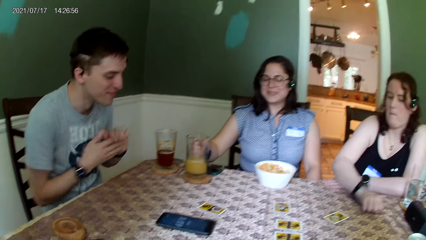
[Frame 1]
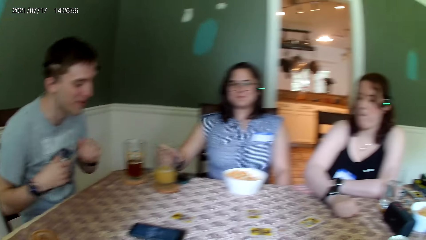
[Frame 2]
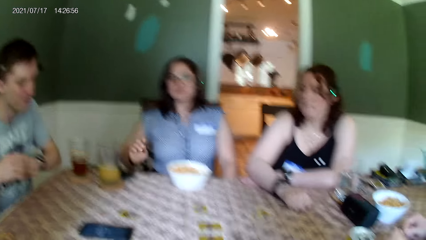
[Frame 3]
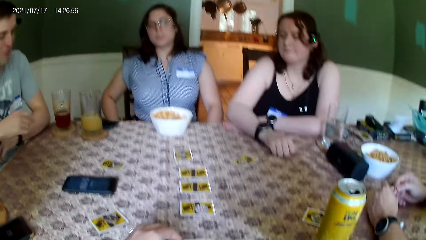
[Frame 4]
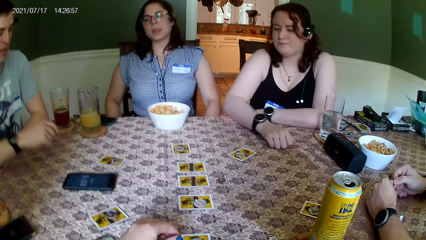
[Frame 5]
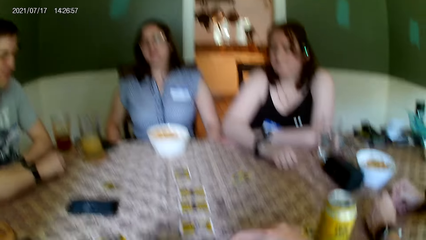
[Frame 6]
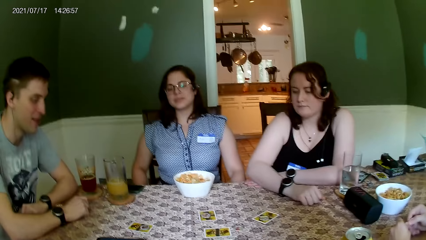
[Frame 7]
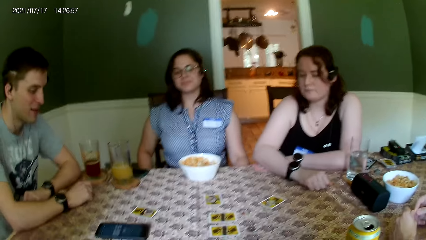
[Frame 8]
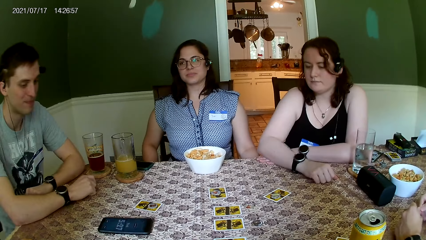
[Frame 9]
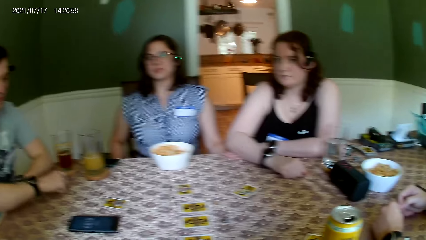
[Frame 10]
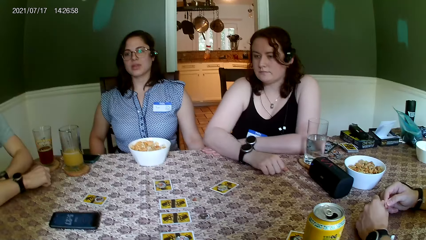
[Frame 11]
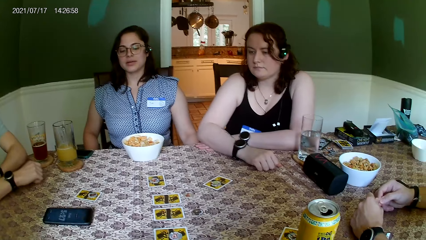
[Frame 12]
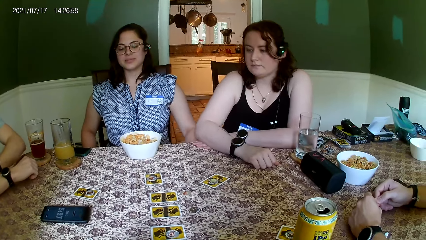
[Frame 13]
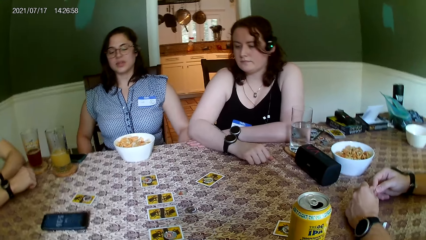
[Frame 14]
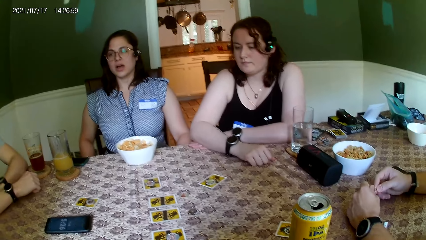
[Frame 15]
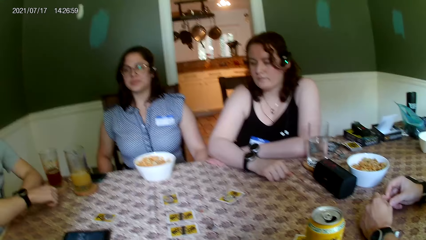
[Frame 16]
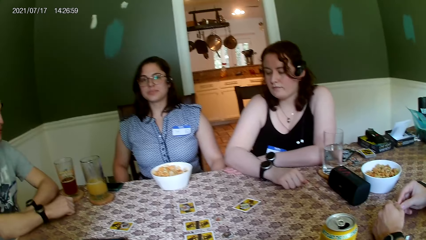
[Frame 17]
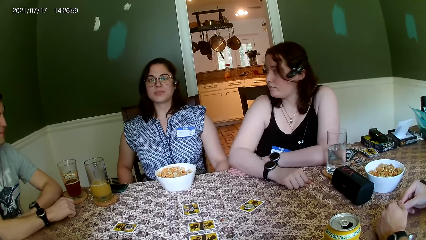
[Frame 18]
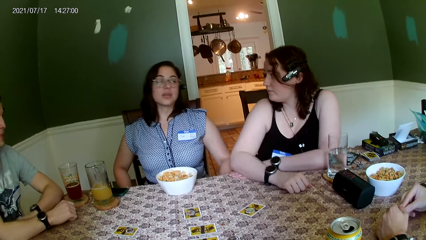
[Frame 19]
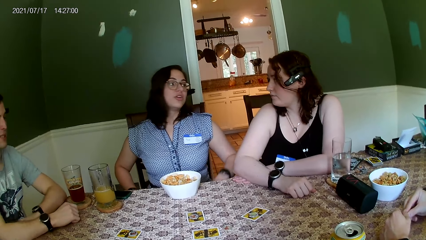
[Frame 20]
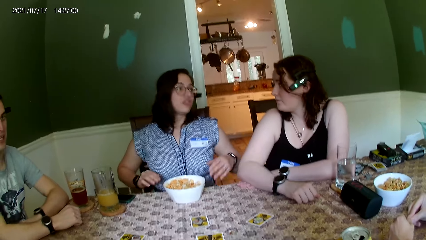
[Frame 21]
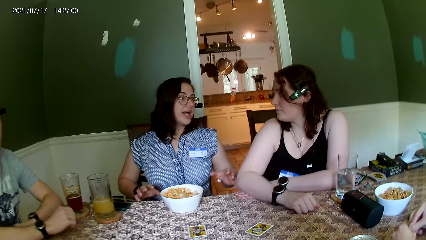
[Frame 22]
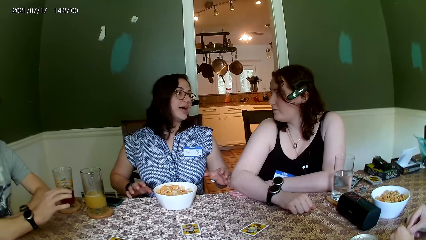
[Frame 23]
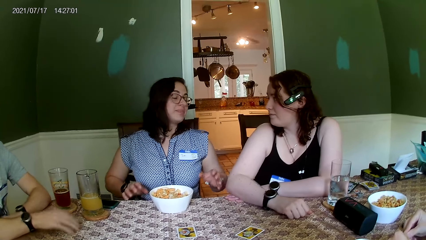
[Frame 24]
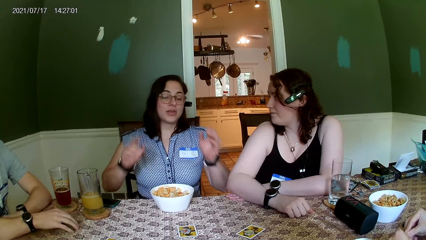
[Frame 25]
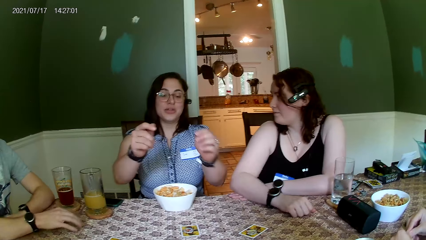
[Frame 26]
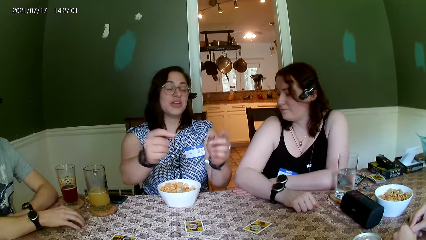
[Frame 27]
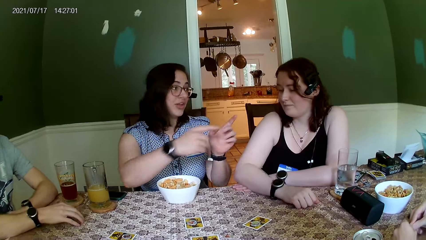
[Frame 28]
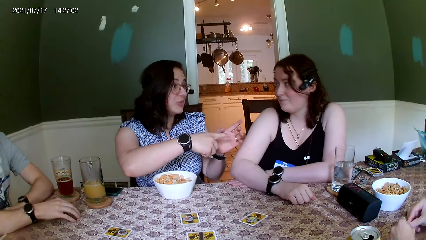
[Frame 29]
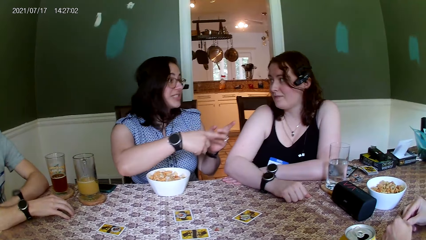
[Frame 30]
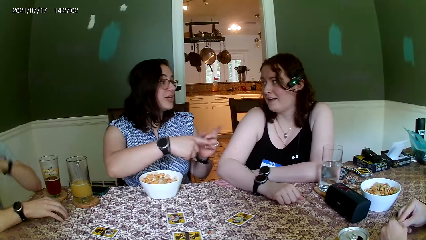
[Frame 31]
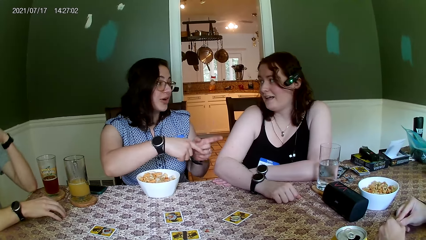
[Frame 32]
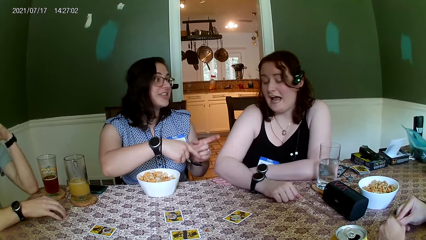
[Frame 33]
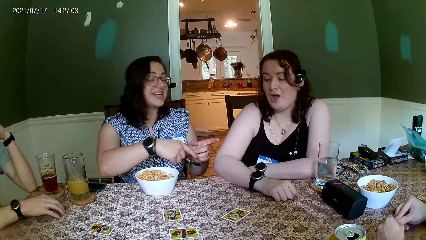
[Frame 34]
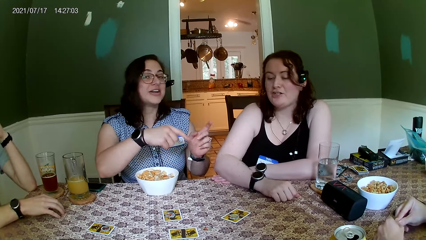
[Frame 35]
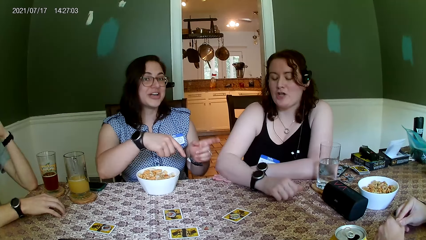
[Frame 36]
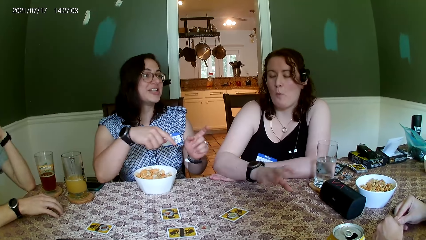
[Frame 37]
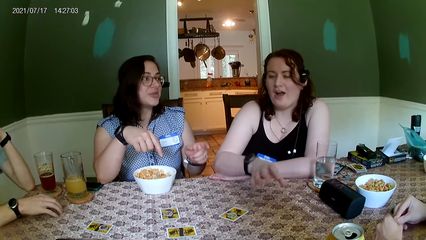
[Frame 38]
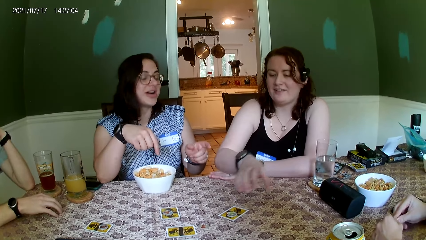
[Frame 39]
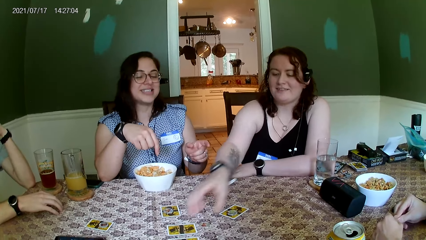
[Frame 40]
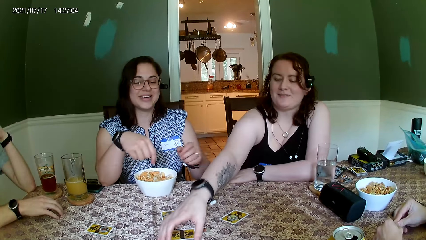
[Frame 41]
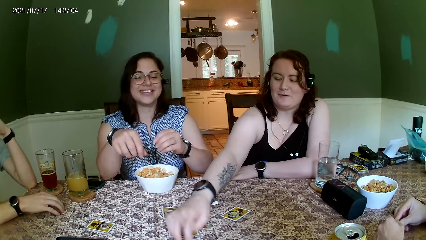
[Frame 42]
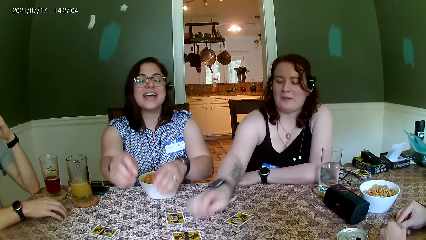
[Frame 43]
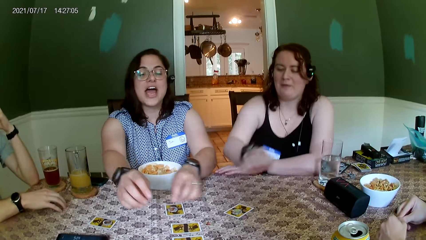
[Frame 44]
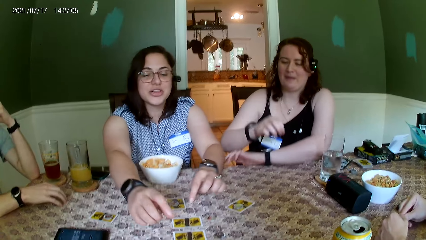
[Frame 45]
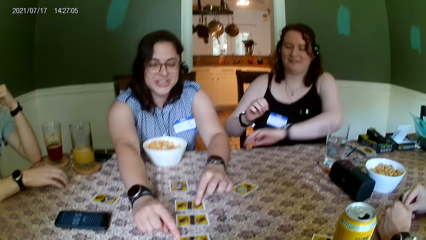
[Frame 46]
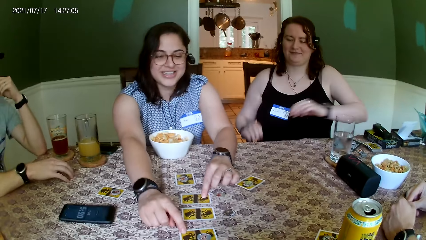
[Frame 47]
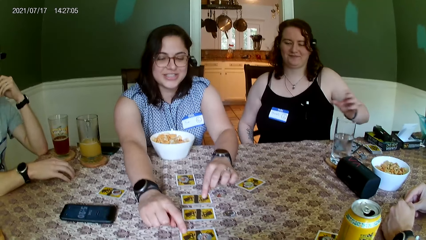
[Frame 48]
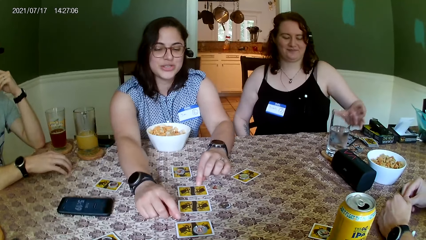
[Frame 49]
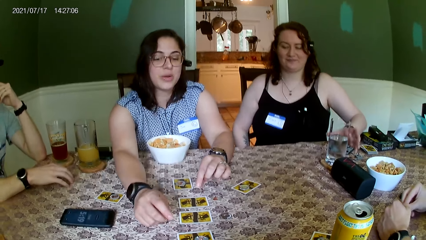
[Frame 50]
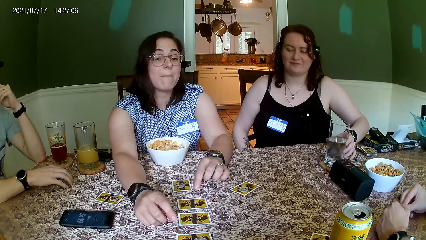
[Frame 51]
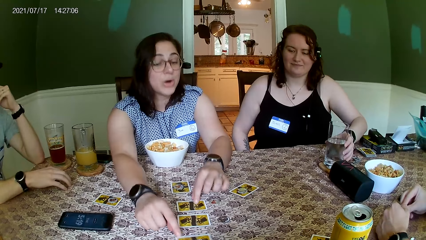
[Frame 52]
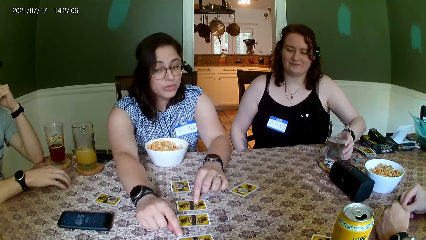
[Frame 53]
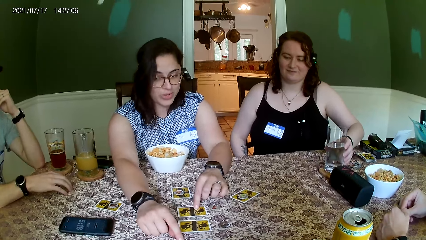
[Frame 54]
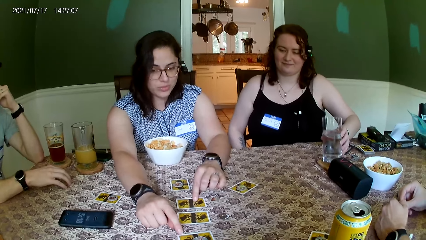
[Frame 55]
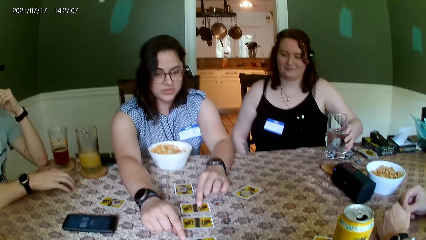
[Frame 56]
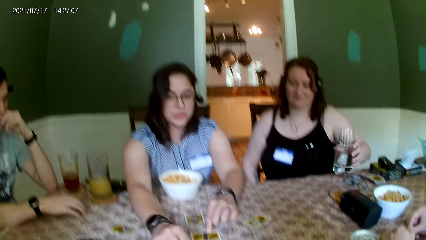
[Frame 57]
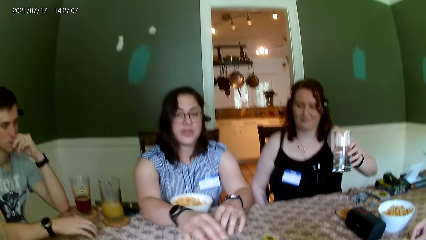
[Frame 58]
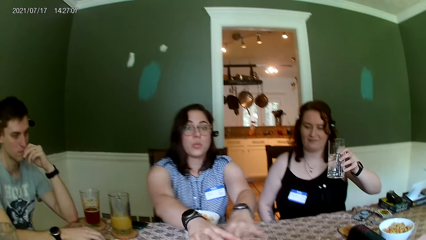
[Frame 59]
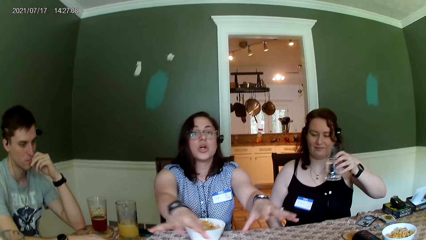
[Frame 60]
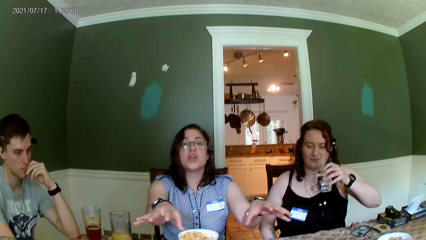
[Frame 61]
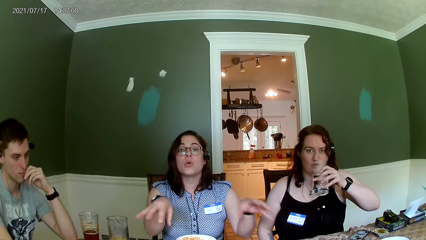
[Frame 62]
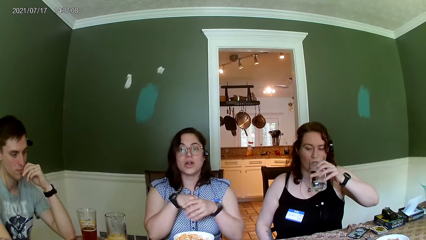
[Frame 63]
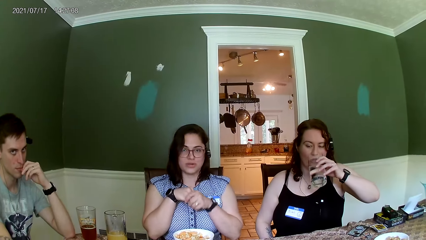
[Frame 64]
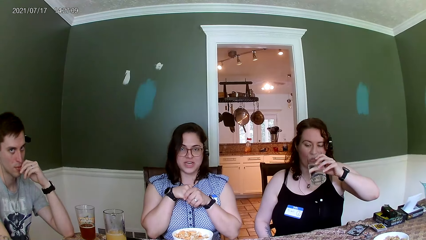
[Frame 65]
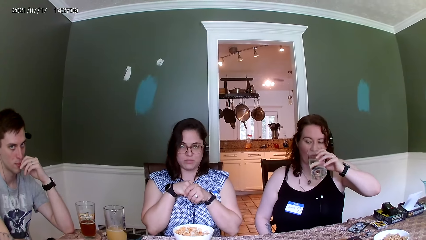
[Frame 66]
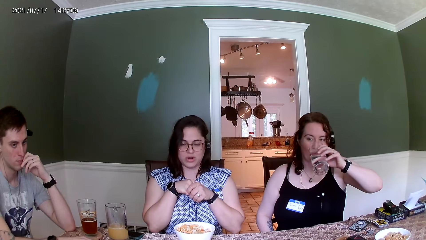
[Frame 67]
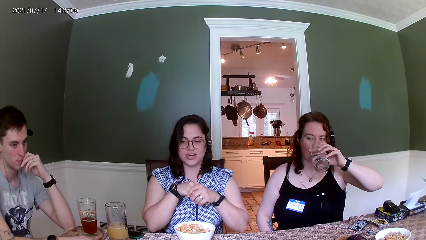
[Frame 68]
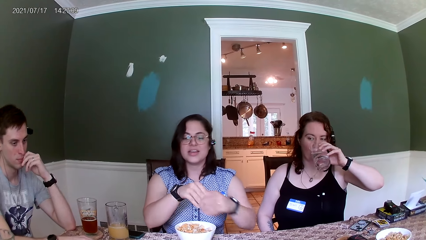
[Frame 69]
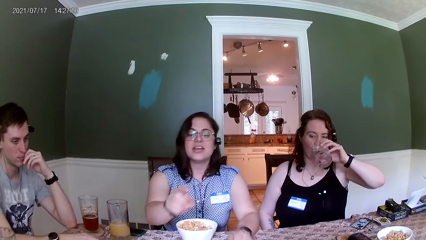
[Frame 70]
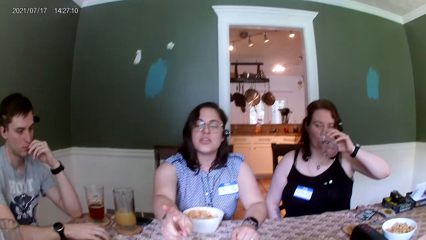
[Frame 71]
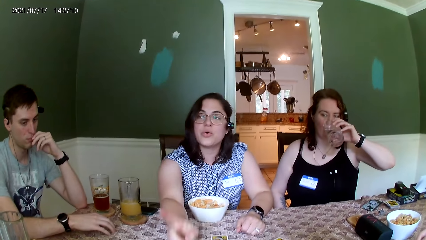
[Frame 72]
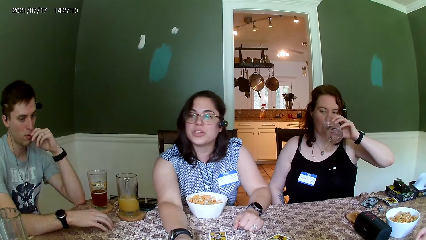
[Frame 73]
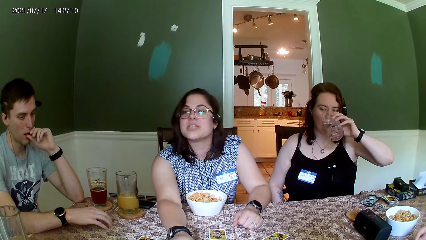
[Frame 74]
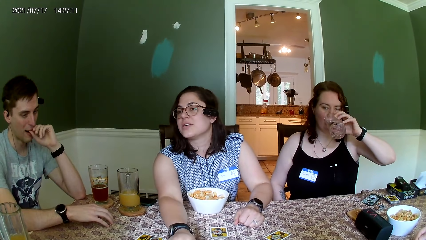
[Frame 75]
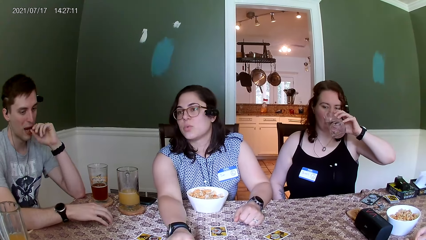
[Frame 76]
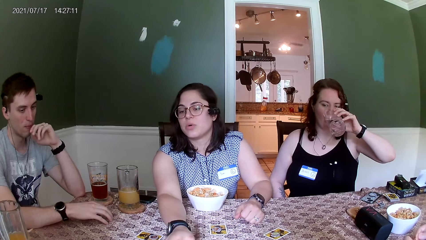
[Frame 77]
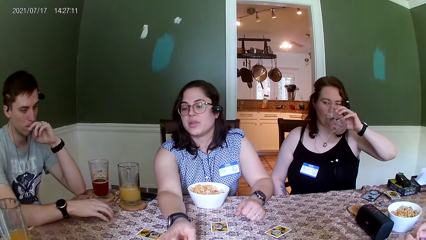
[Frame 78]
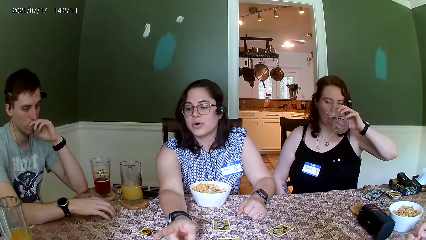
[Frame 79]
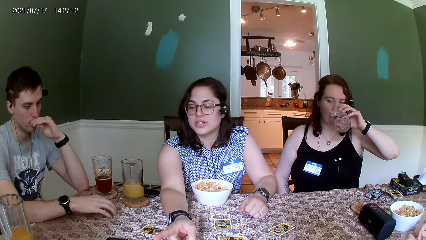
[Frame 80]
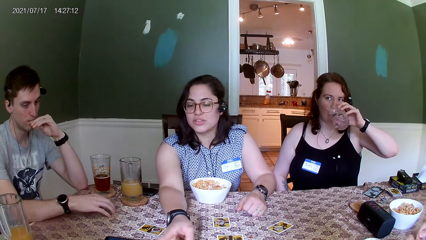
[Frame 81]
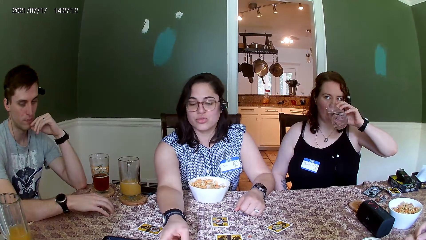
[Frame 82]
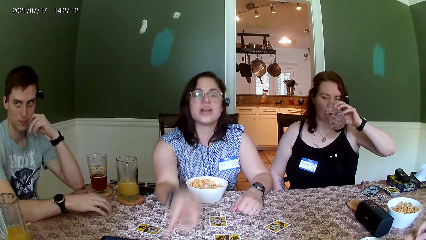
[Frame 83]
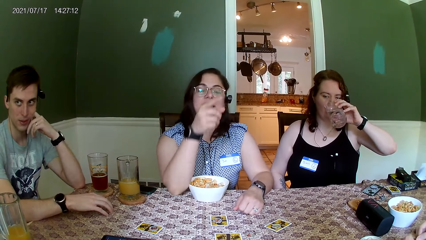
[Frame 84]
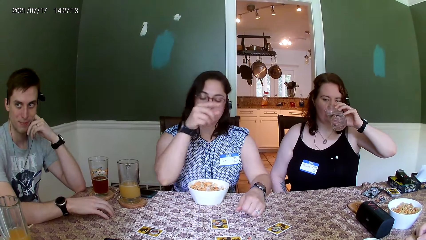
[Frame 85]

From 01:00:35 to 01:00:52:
A woman puts the glass down. The camera wearer looks at the table. The woman talks to another woman. The other woman talks to the first woman, touches a coin on the table with her right hand, and touches the cards. The other woman drinks from a glass of water on the table with her right hand. The first woman touches the cards on the table with both hands, folds the hands, touches the cards, and talks to the camera wearer.
